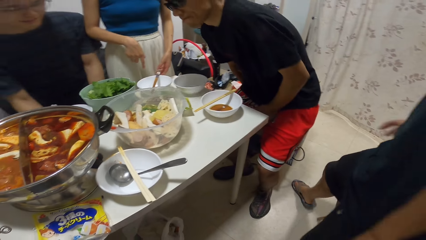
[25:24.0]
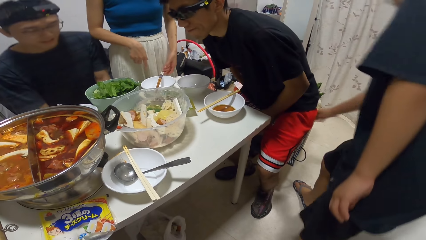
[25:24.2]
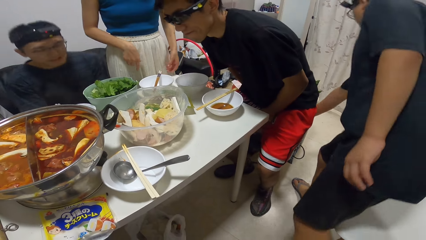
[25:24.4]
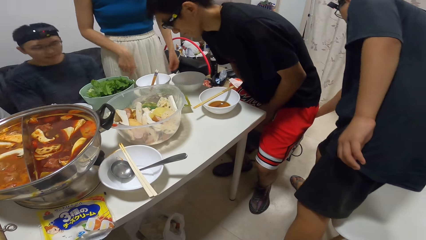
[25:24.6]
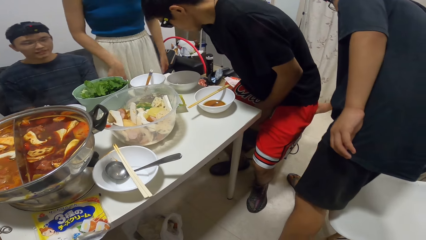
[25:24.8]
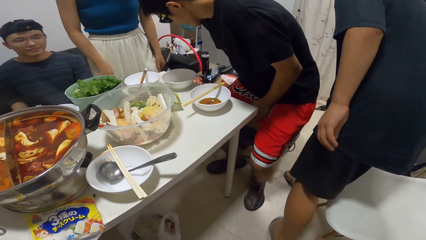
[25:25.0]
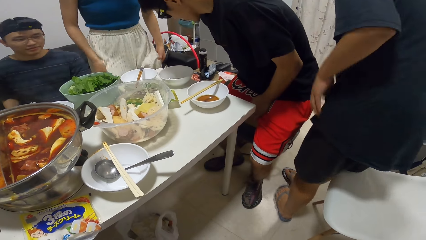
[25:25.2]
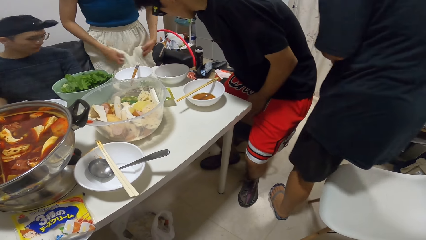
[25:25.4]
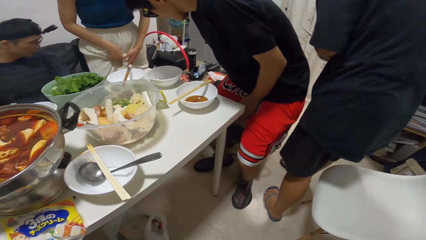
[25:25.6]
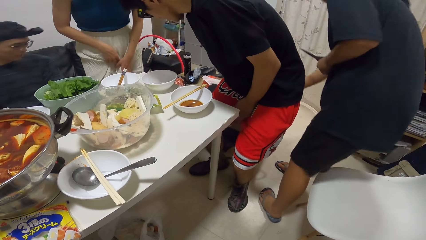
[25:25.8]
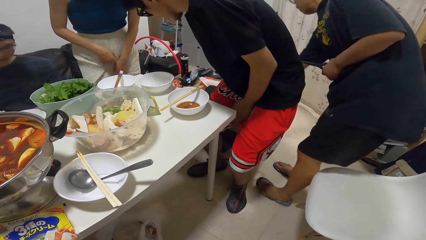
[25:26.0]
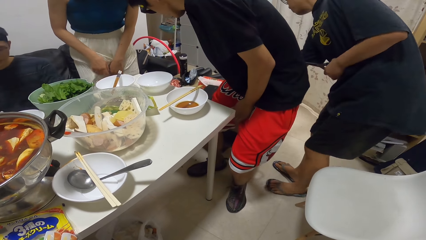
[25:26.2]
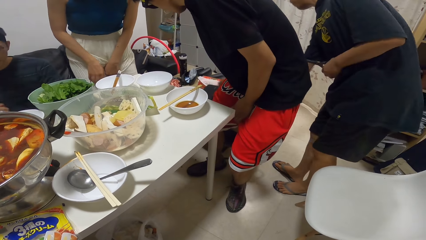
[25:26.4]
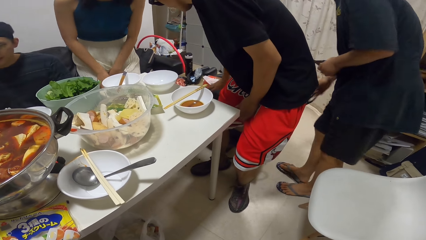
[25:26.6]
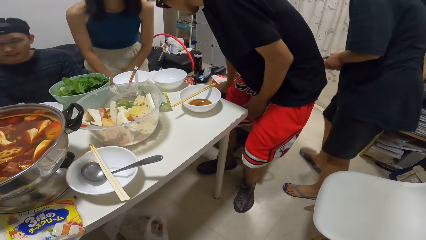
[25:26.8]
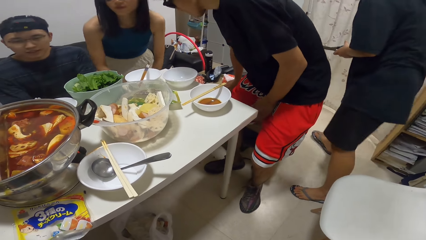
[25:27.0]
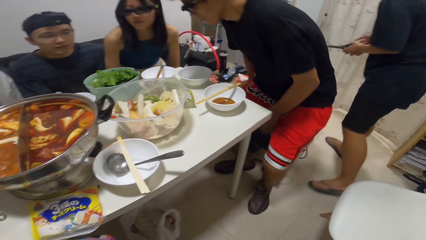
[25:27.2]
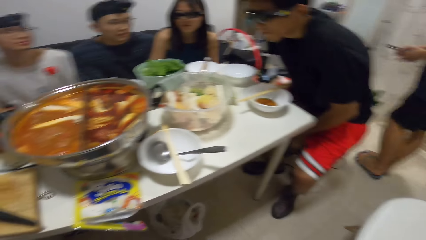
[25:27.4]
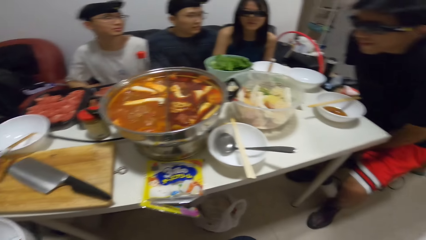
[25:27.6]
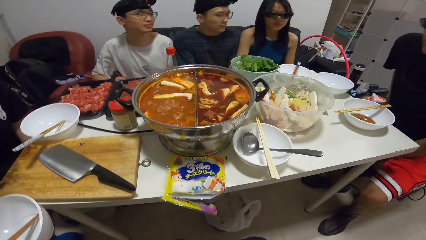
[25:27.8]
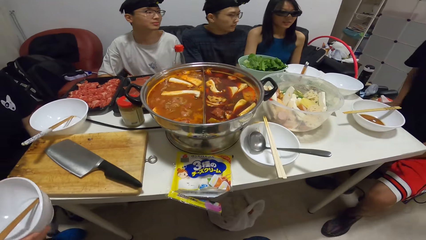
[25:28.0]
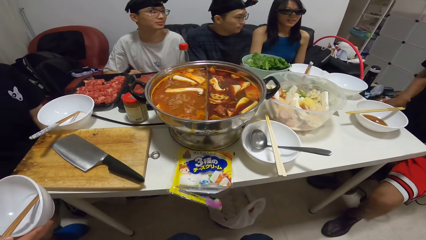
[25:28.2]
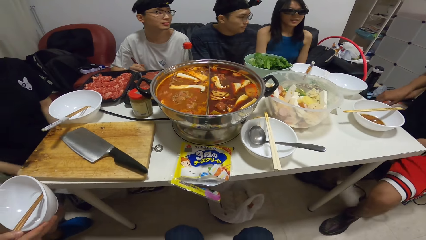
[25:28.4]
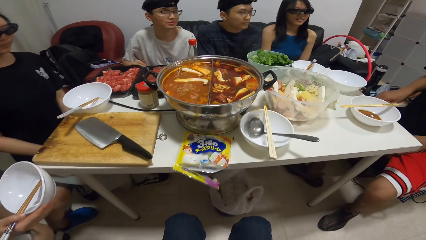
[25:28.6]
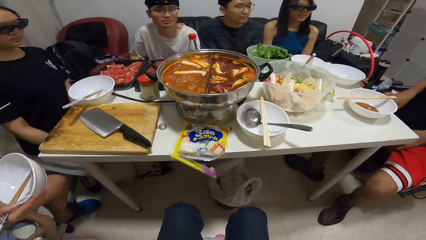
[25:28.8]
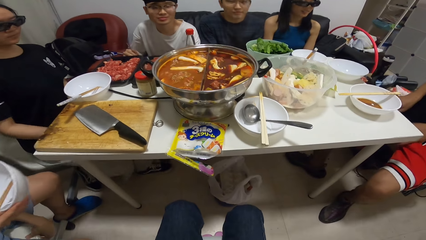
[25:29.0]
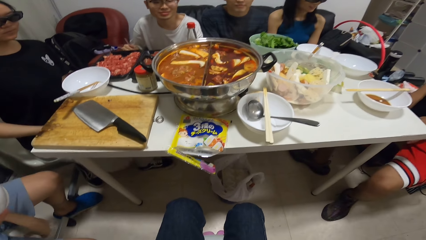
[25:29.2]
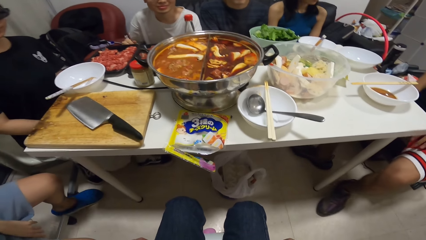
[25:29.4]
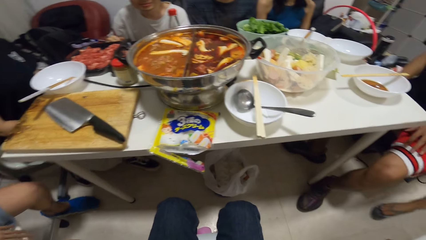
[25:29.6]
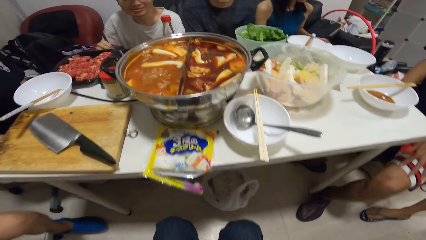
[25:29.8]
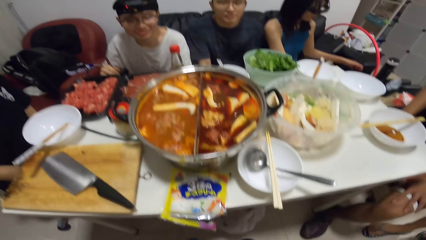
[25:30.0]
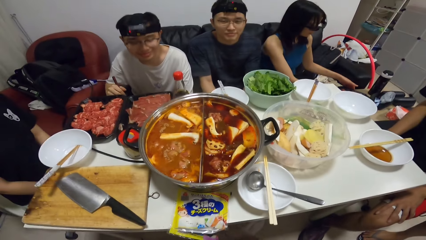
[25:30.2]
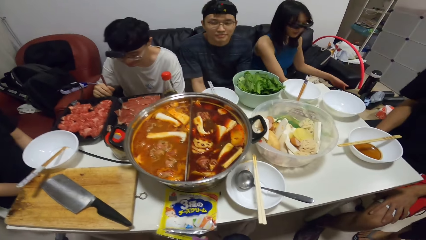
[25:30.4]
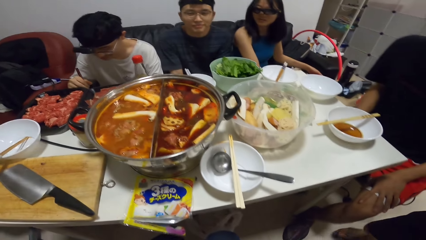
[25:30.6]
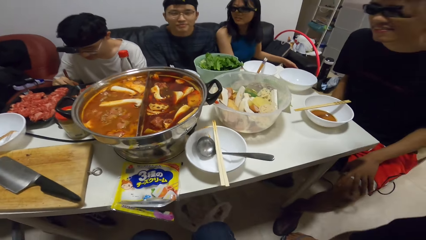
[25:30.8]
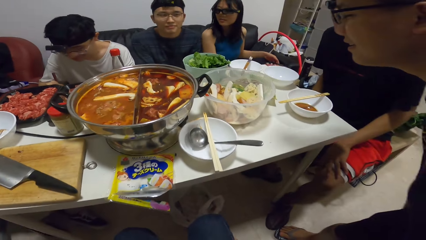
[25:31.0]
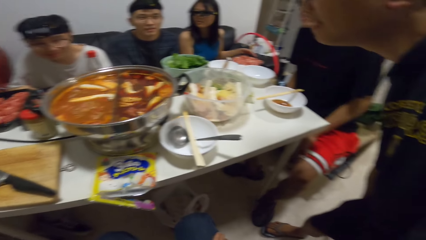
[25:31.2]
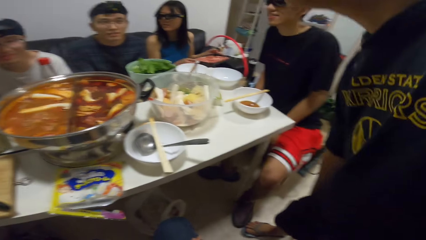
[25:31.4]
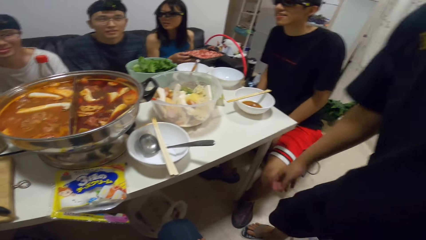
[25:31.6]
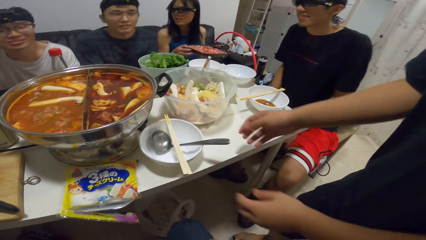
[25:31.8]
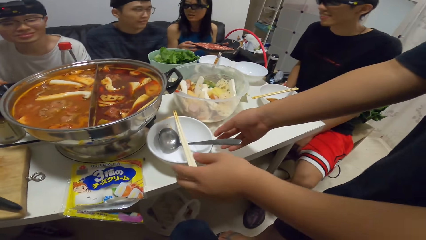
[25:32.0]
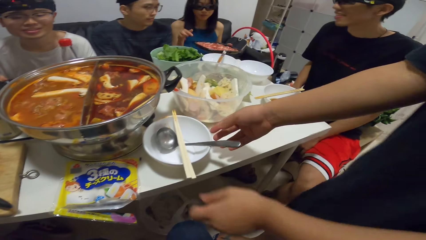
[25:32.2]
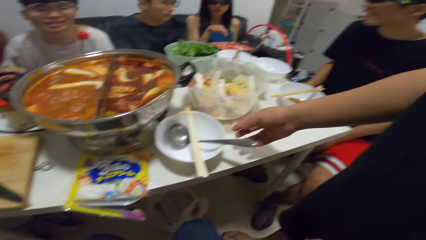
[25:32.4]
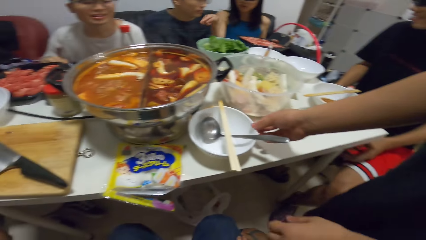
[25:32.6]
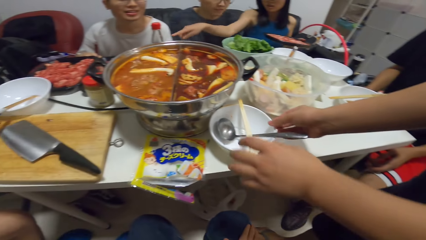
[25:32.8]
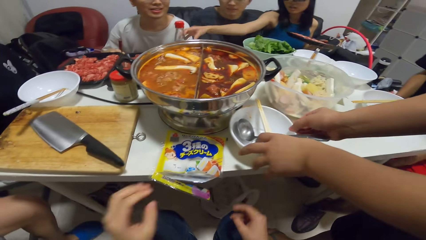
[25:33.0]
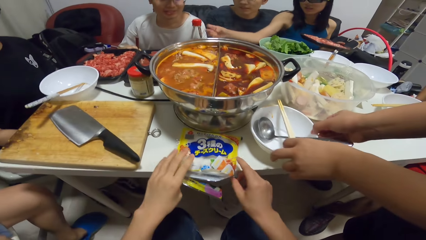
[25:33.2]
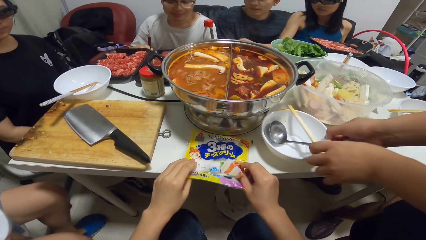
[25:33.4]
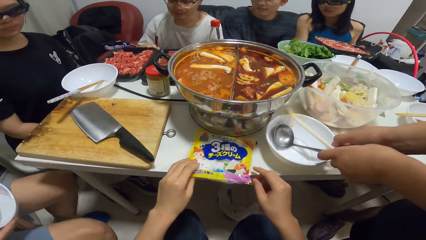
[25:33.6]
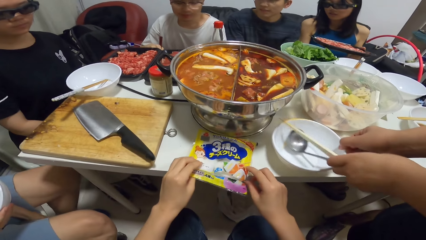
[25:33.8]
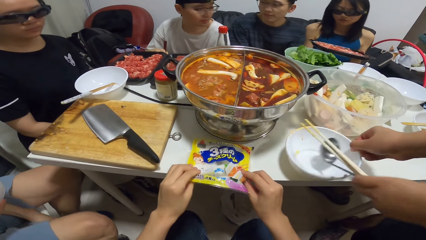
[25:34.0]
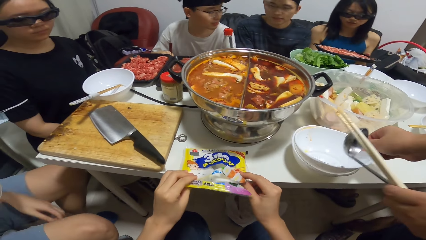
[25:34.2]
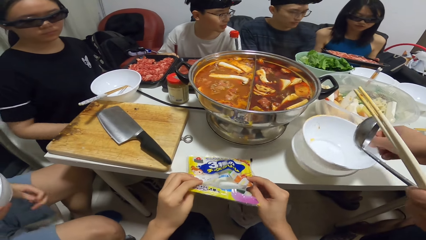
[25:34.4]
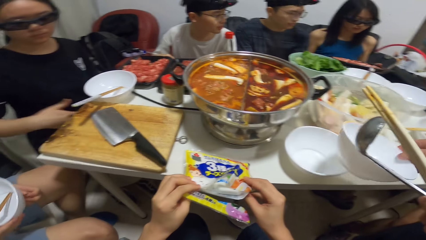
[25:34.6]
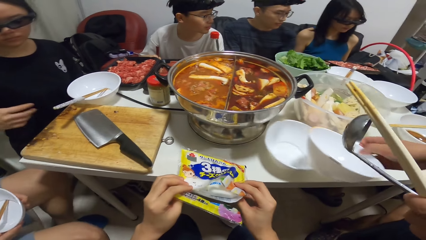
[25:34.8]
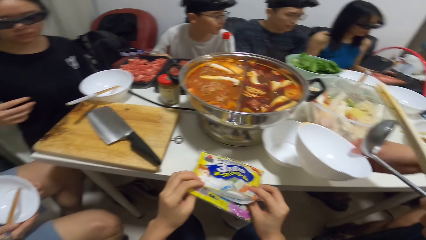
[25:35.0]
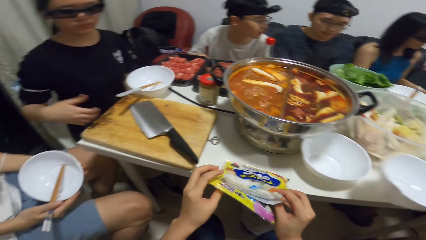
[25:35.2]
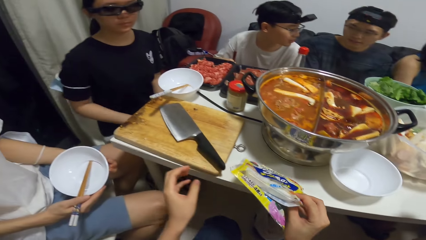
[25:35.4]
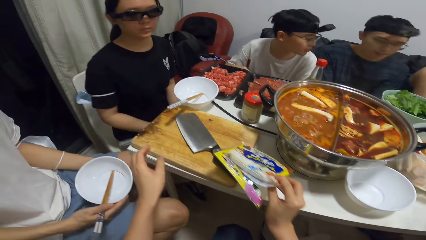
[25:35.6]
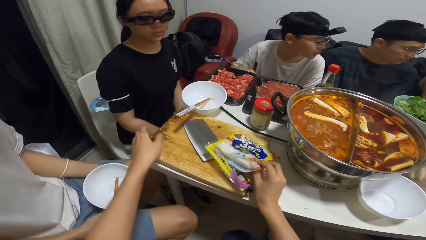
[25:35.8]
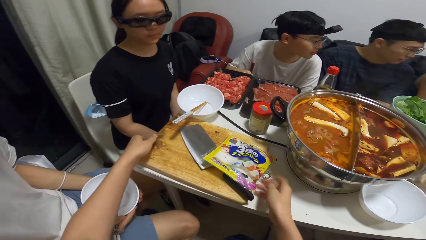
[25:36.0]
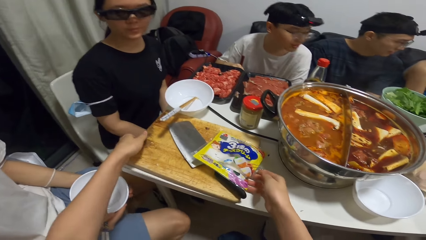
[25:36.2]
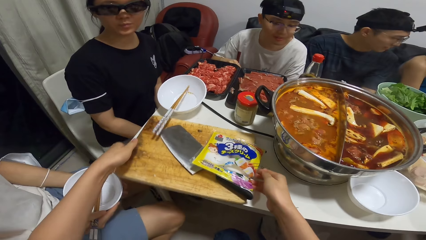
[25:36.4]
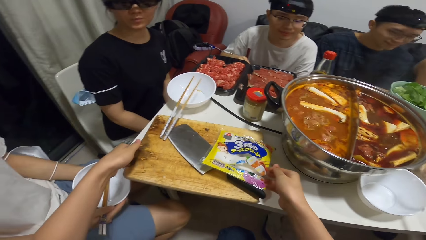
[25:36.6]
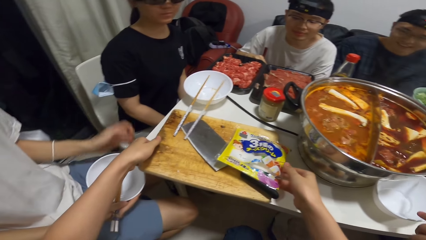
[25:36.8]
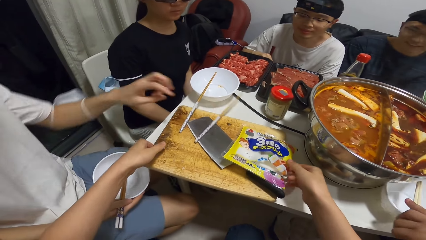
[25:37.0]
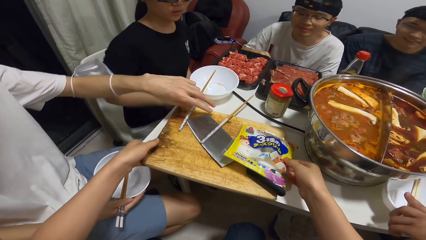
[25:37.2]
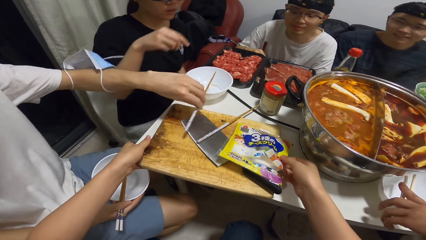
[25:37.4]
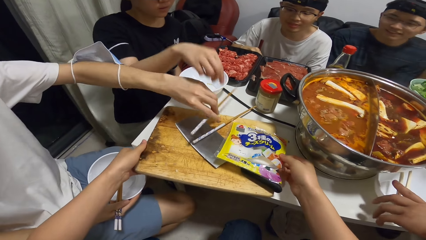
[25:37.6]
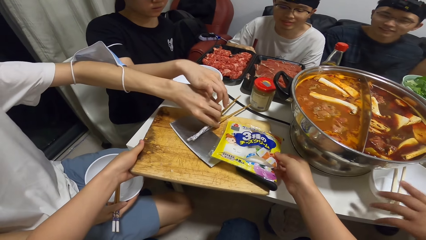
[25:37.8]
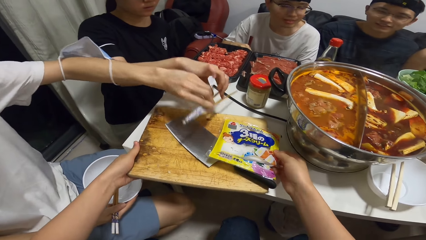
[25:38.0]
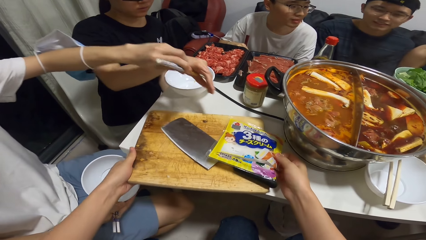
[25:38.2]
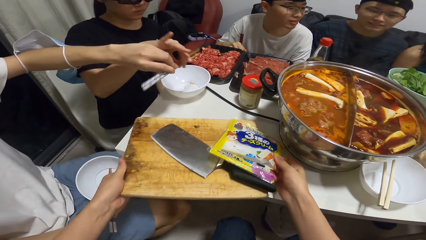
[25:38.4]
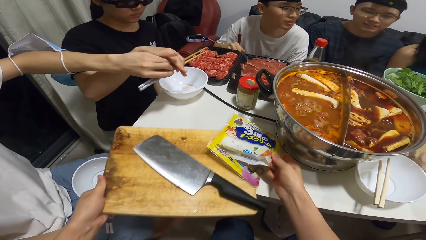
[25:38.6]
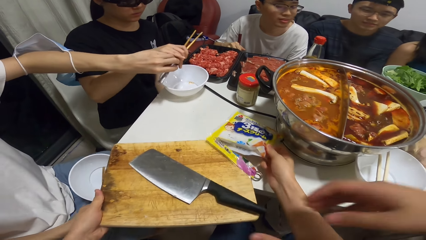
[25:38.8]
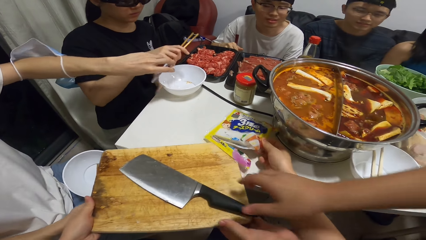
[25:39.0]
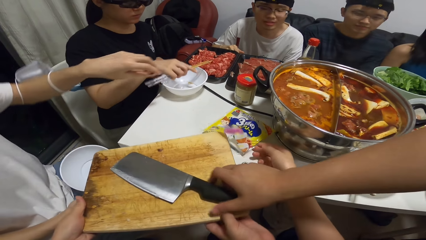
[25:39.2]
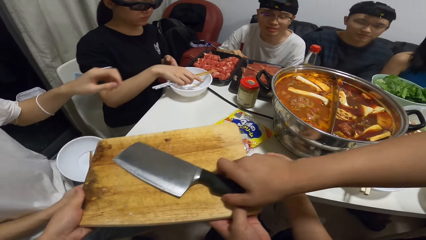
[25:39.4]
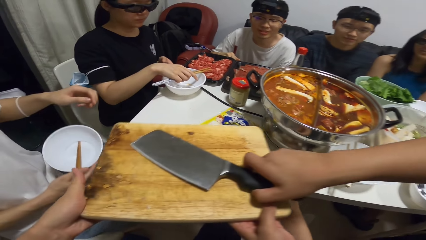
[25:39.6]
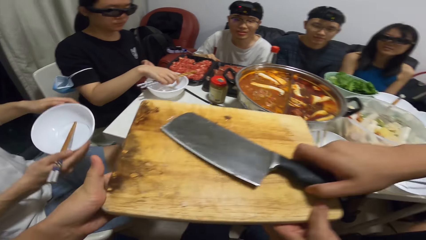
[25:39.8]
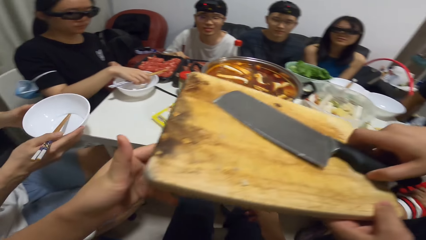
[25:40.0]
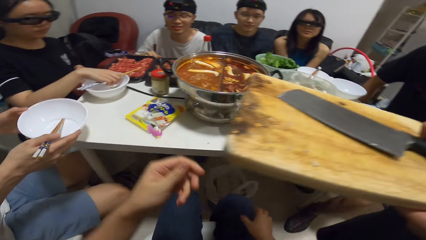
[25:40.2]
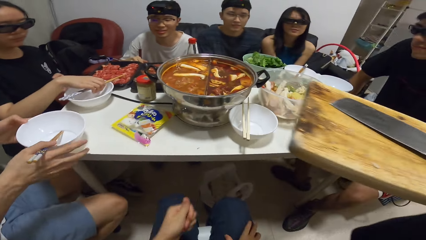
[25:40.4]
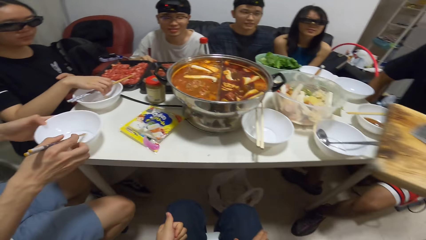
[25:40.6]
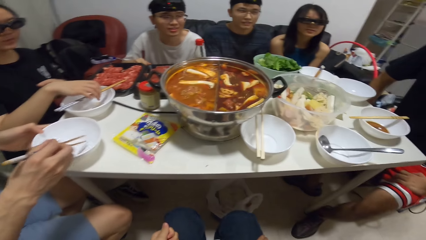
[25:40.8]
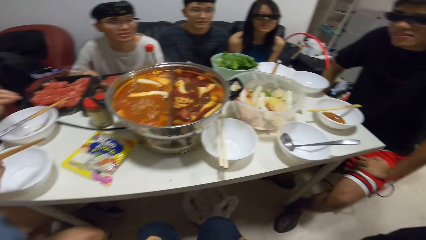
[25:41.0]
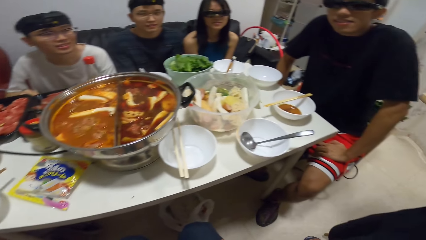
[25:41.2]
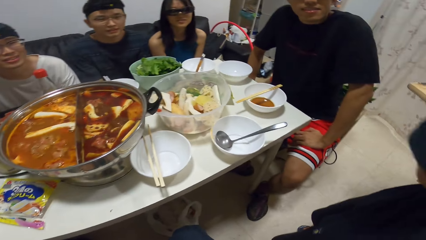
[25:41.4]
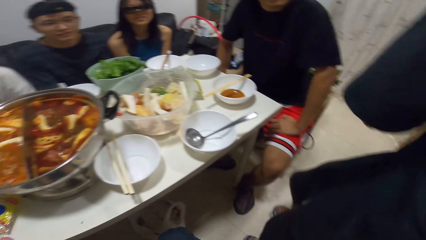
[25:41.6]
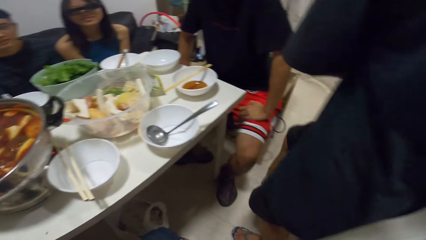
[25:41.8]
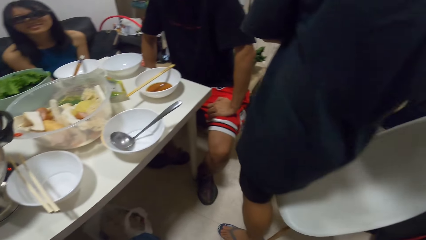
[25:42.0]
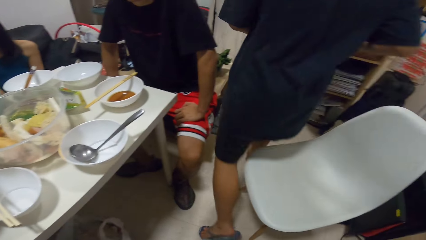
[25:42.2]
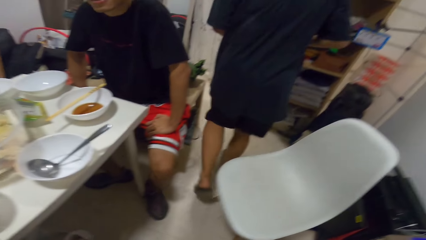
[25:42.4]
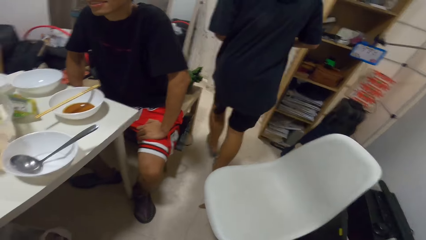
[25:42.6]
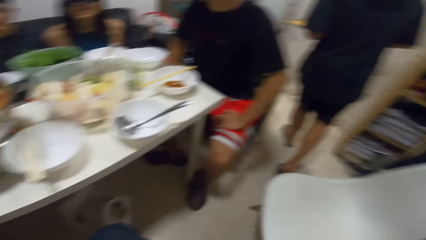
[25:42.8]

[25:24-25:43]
A man sits on a chair. The camera wearer picks up a scissor from a table with his right hand. A woman sits on a chair. The camera wearer looks around. The woman holds a pack of beef. Another man picks up the serving spoon and chopstick from the plate. The camera wearer picks up the sachet on the dining table with both hands. The second man takes out a plate from the plate with his right hand. The camera wearer drops the sachet on the cutting board or chopping board. He picks up the cutting board with both hands. A third man picks up the chopstick with his left hand from the cutting board. The third man passes the chopstick to a fourth man. The second man picks up a knife from the cutting board with his right hand. The camera wearer hands the chopping board to the second man. The third man plates a plate on the dining table with both hands.
